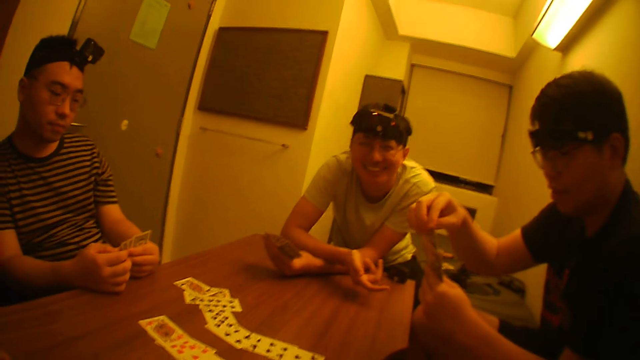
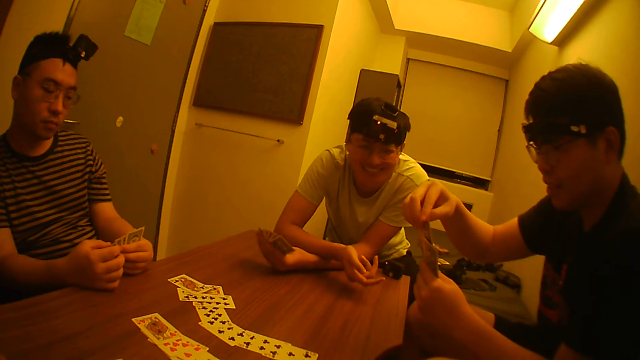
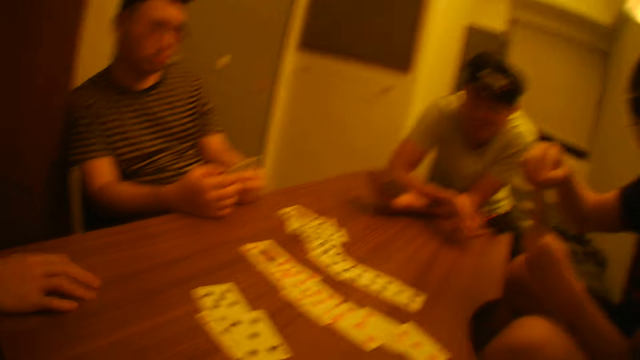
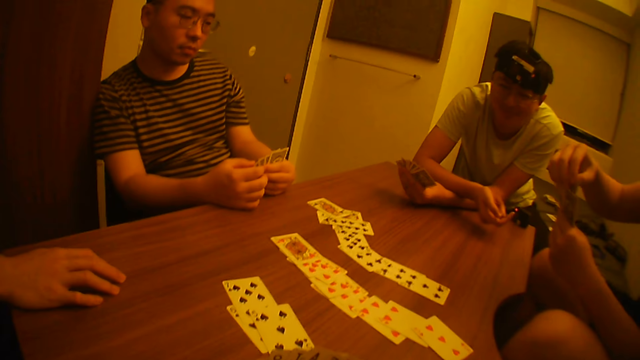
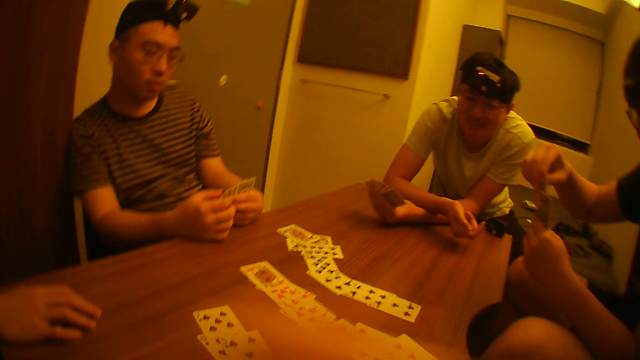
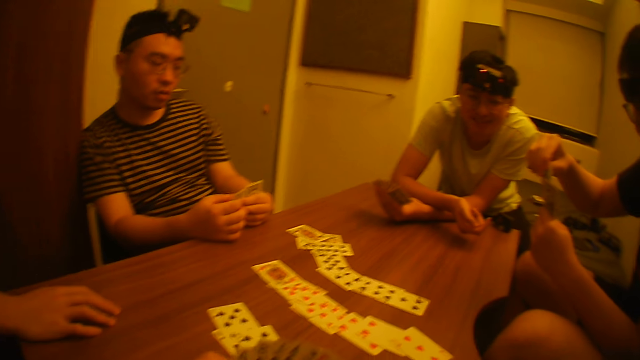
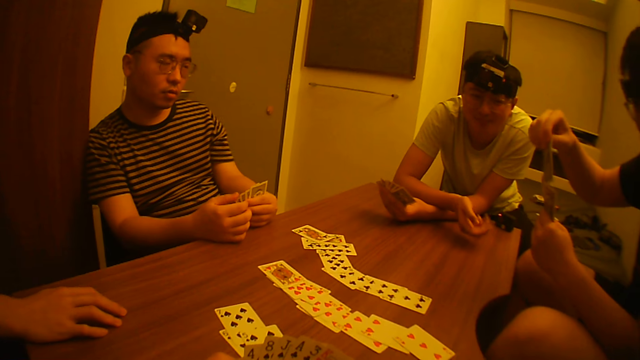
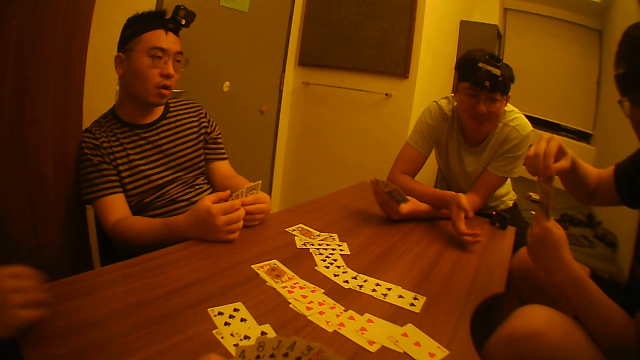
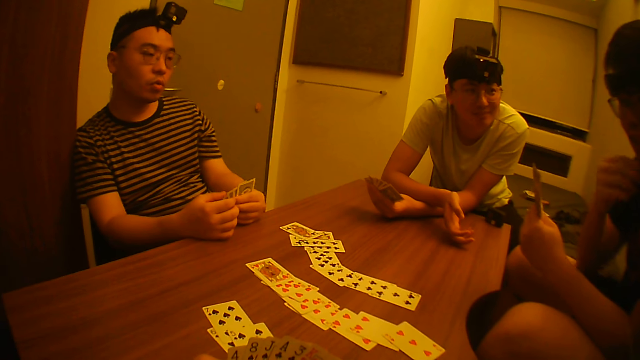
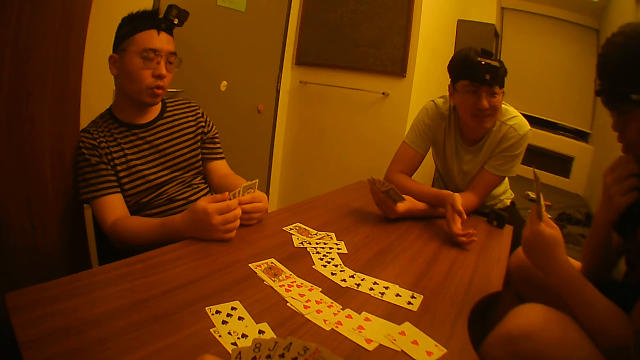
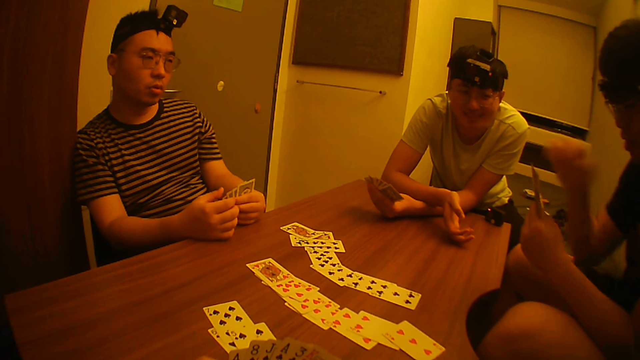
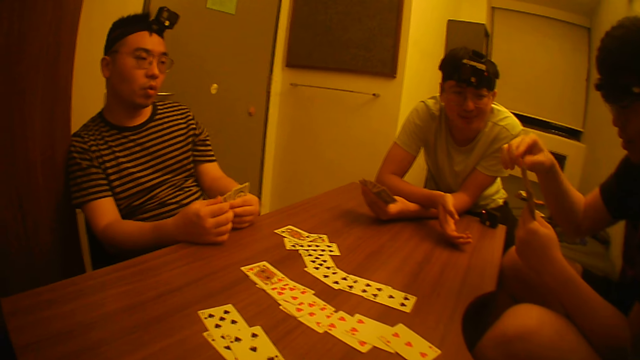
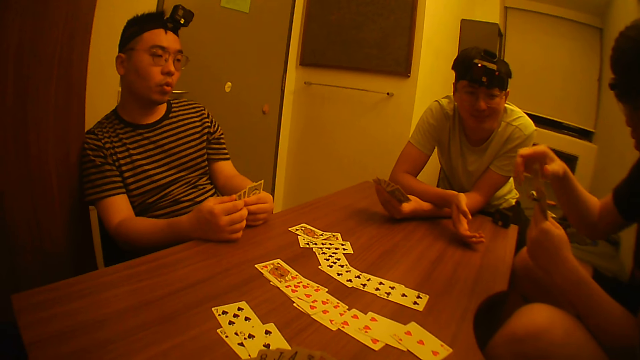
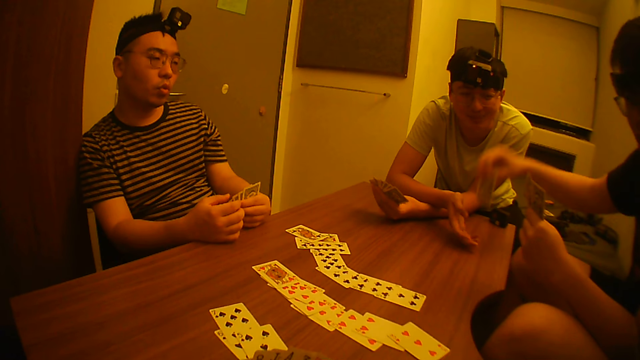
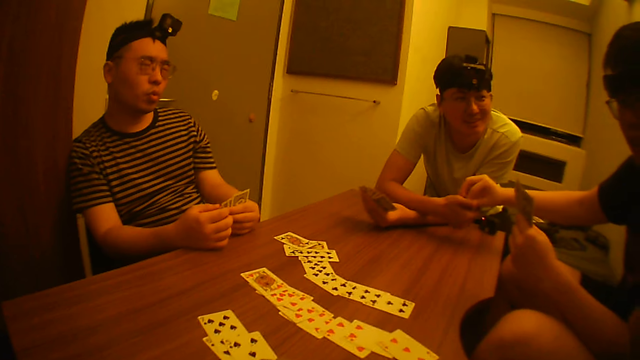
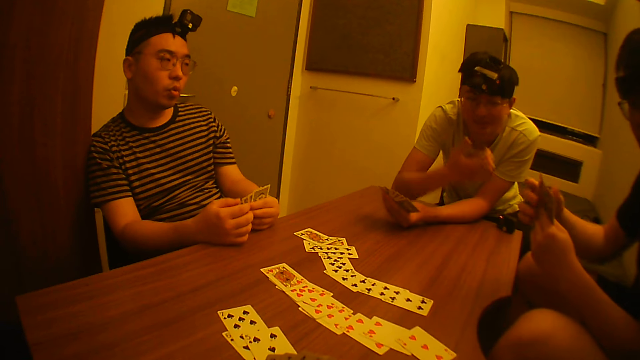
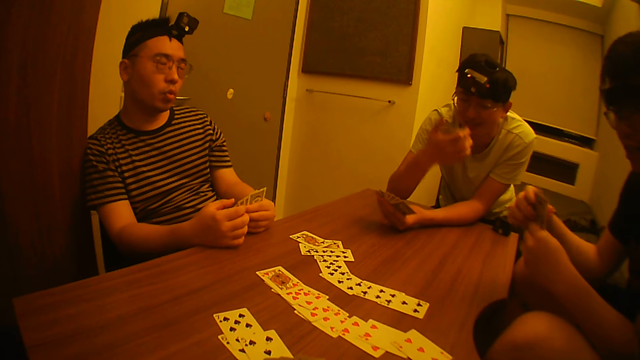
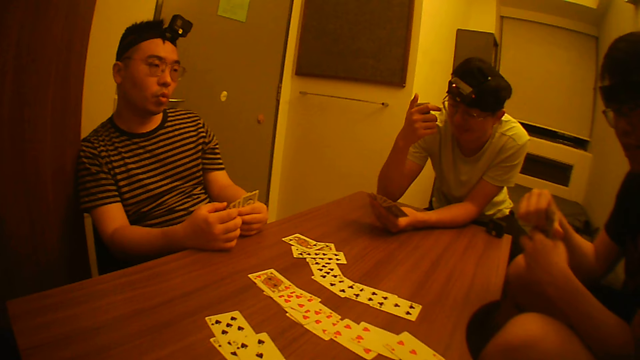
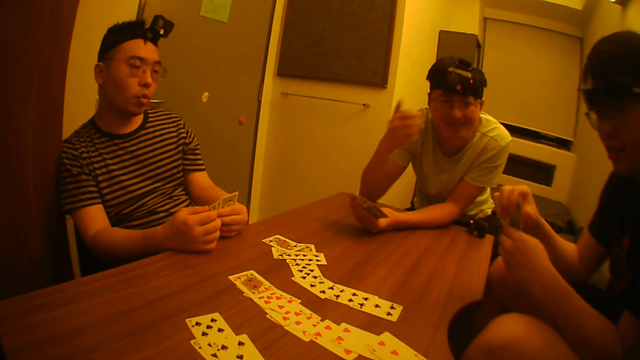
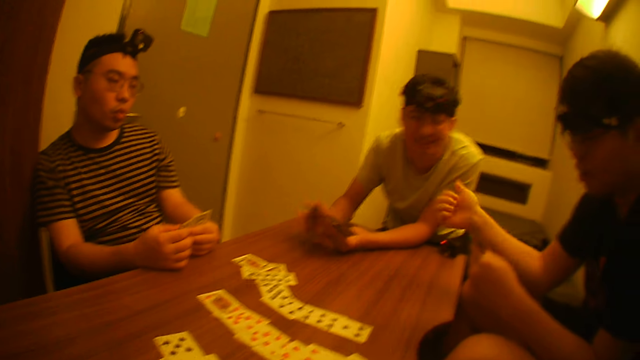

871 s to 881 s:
A man takes a card from another man.

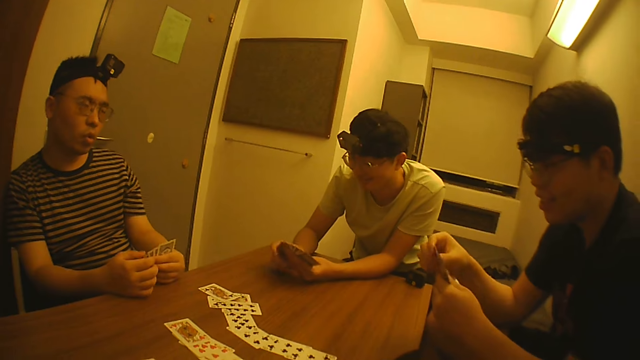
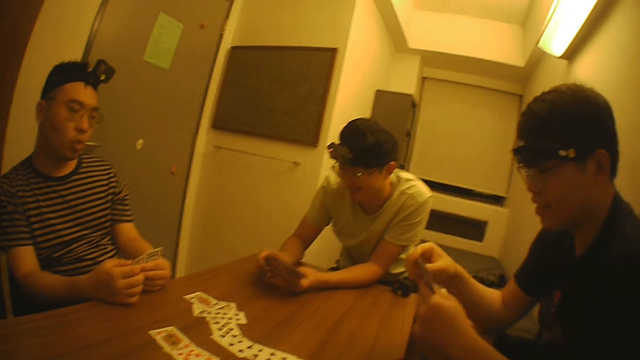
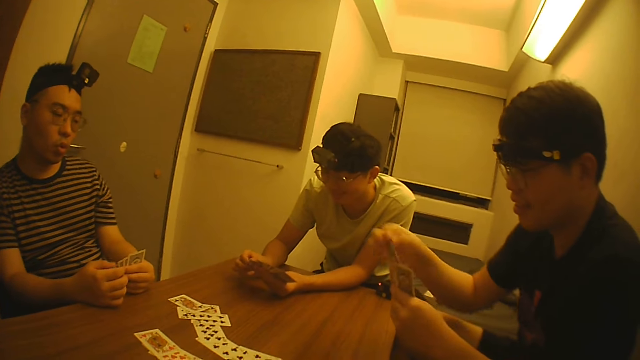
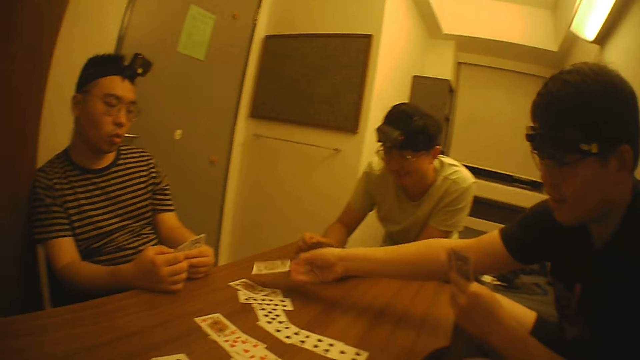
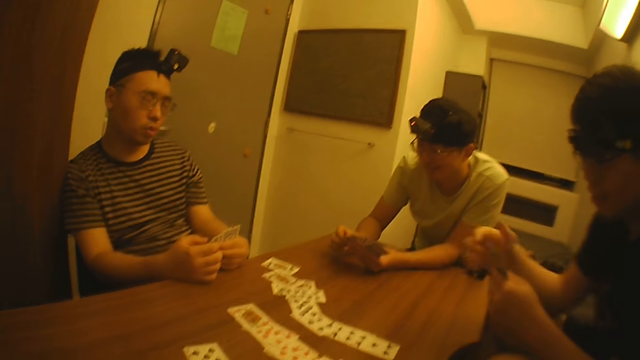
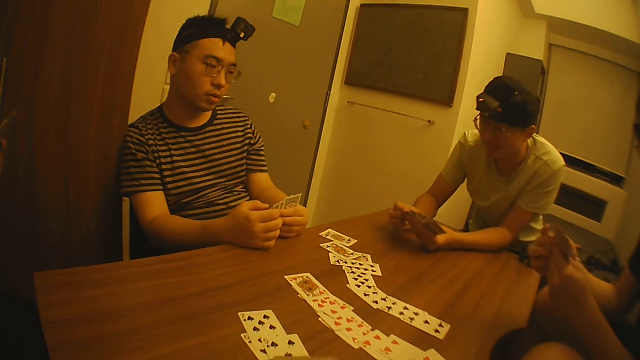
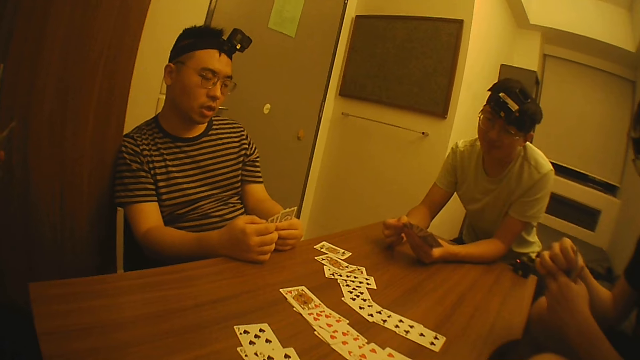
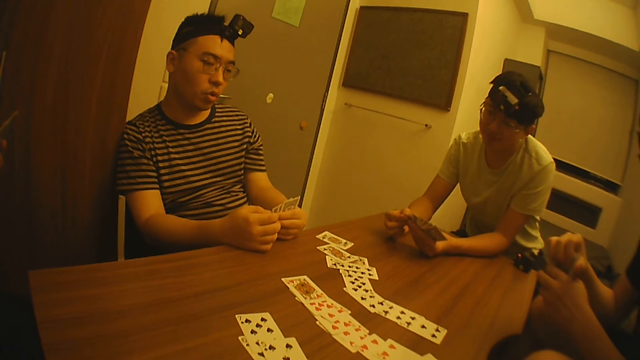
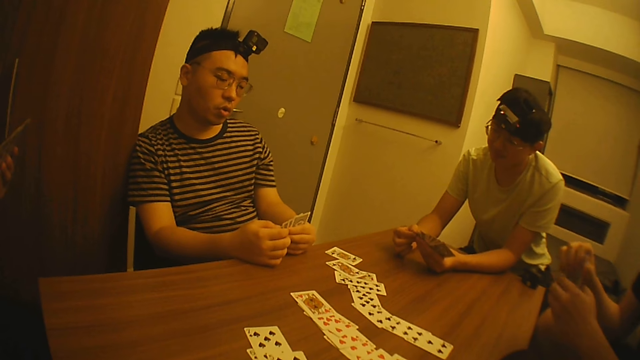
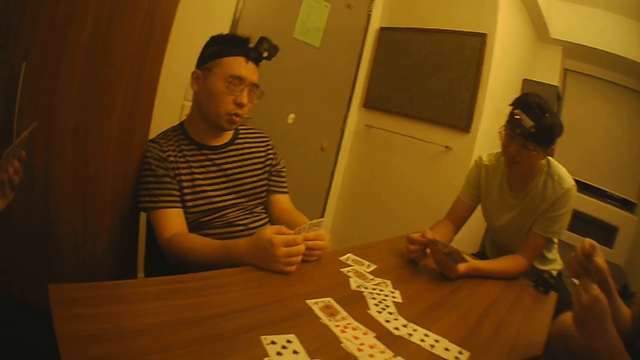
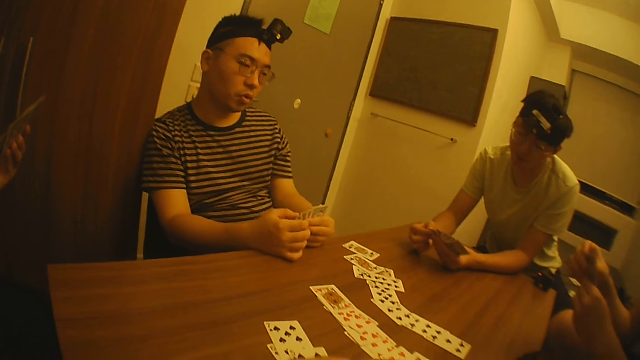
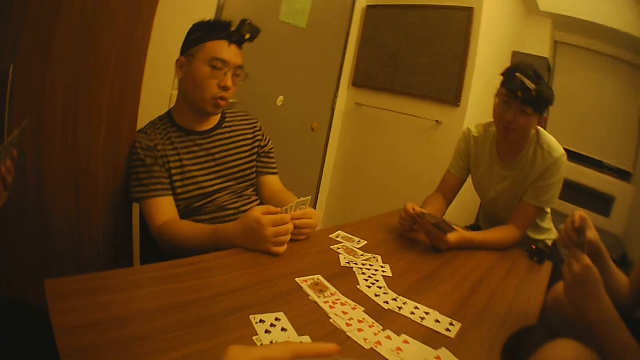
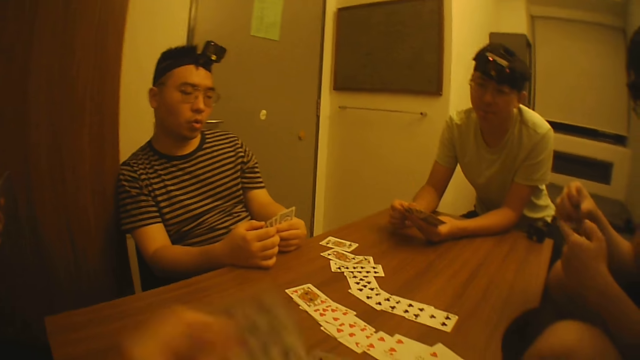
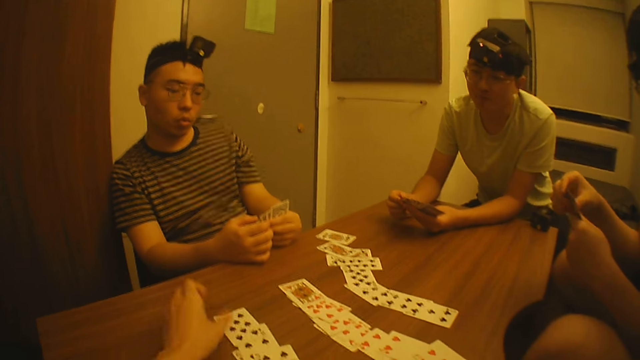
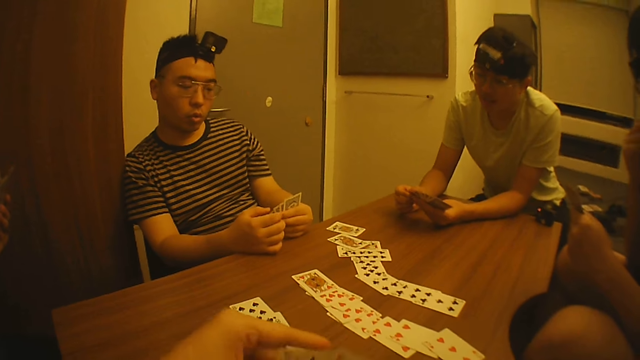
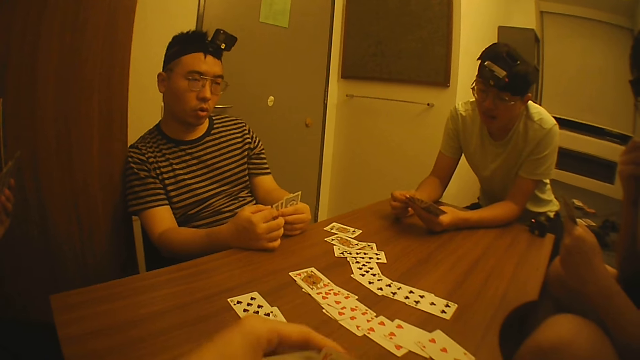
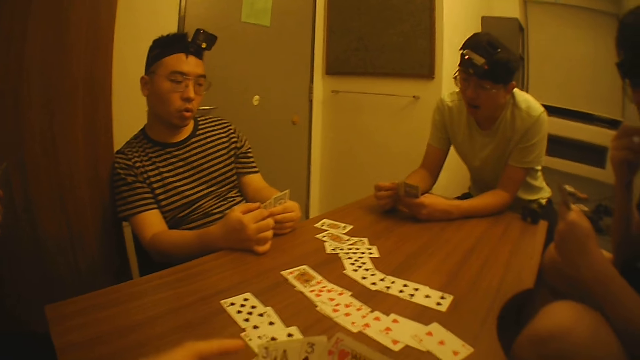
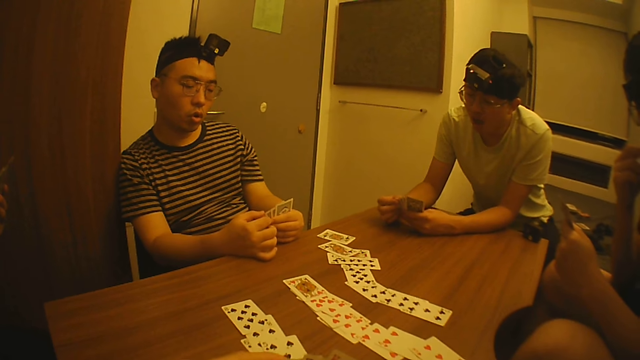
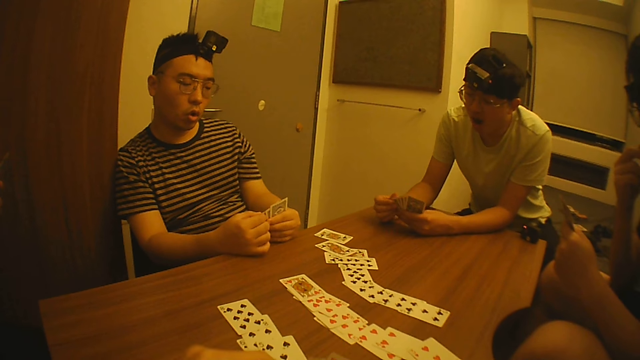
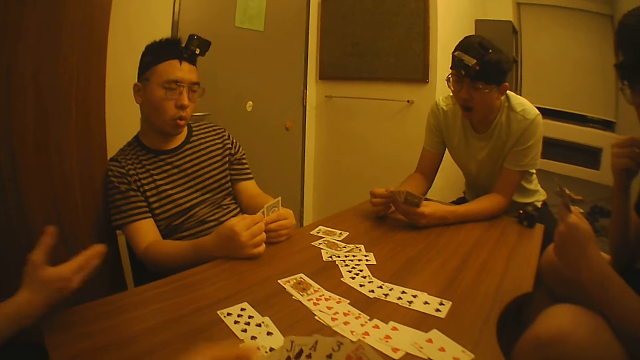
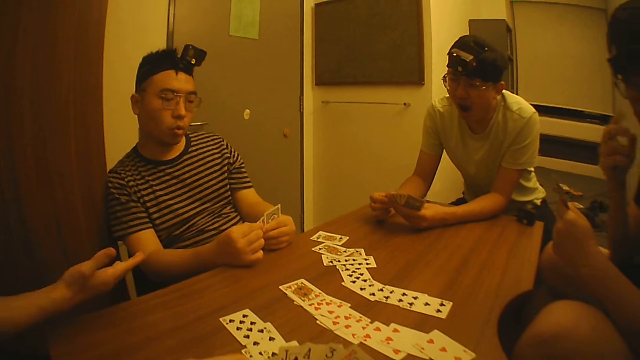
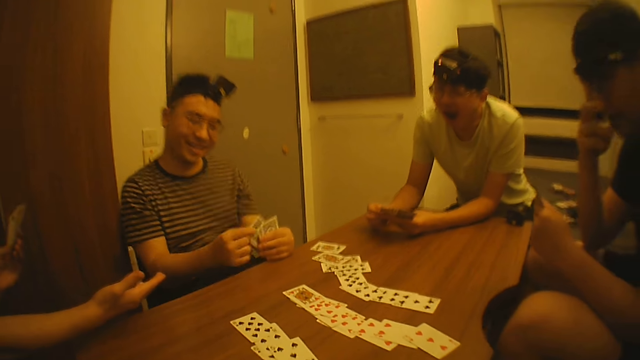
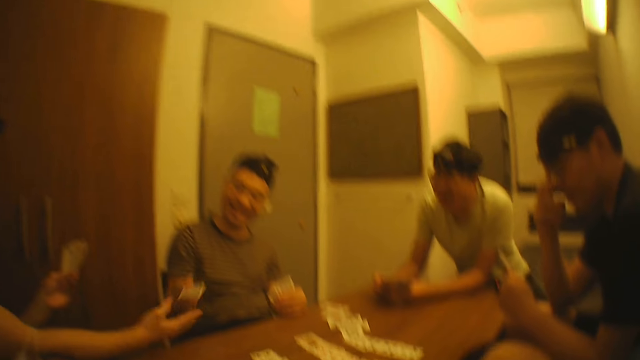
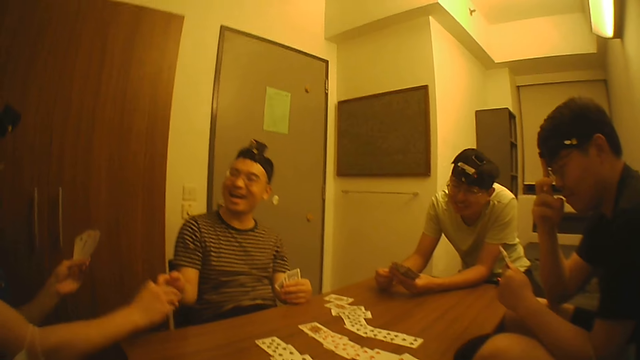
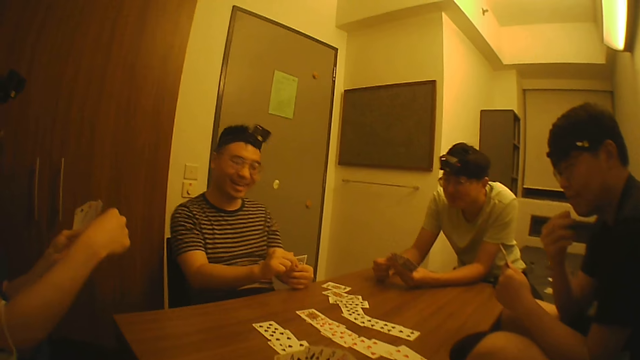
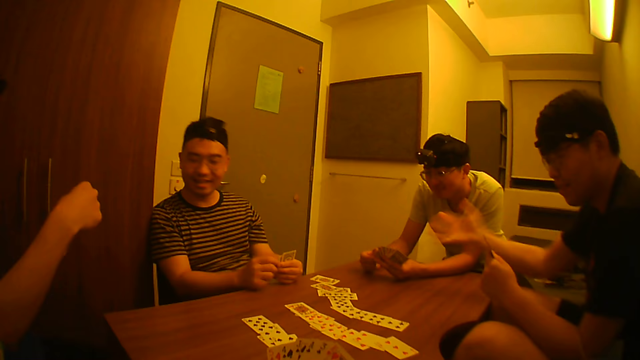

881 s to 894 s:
A man puts a card on the table. The camera wearer puts another card on the table with his left hand. Another man takes a card from a third man.
